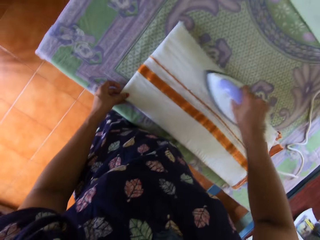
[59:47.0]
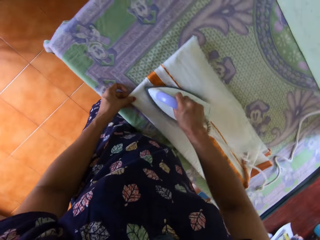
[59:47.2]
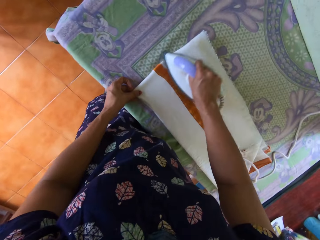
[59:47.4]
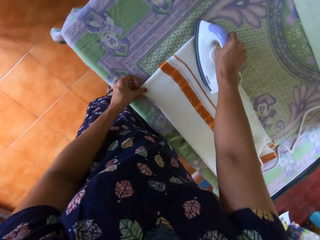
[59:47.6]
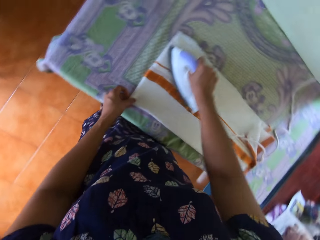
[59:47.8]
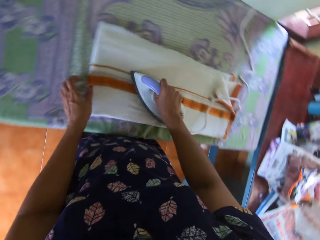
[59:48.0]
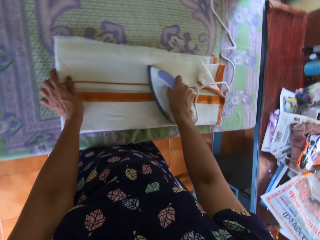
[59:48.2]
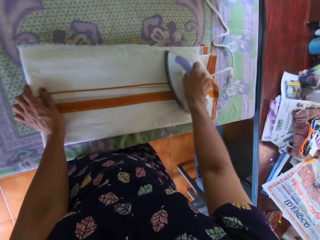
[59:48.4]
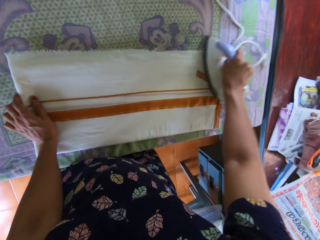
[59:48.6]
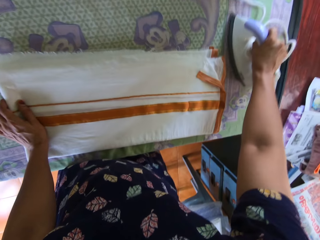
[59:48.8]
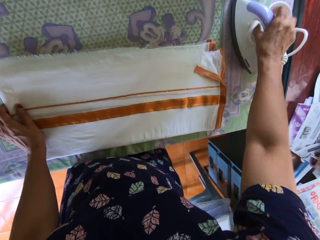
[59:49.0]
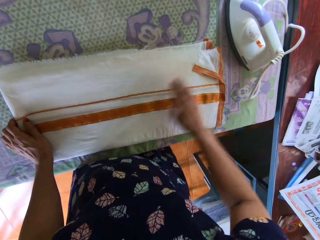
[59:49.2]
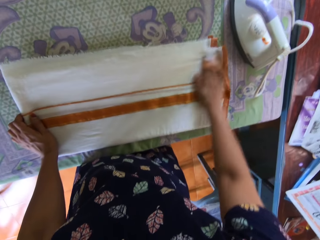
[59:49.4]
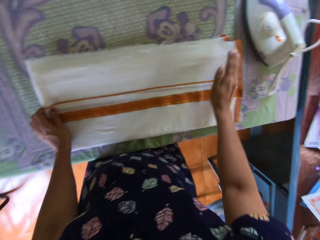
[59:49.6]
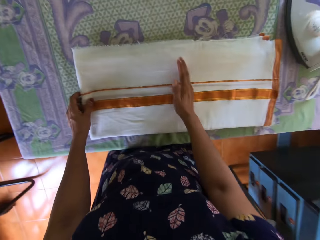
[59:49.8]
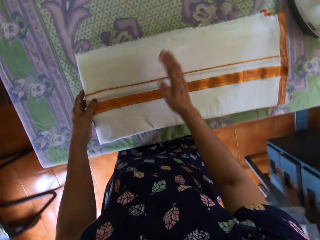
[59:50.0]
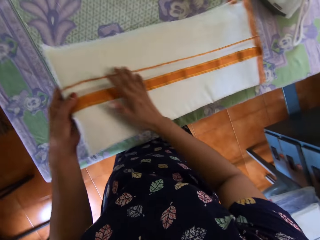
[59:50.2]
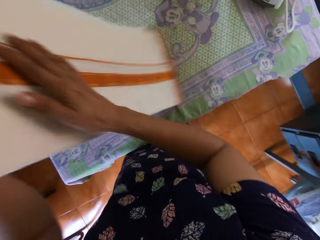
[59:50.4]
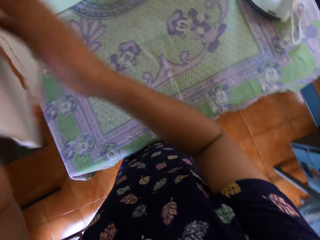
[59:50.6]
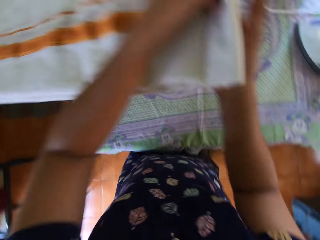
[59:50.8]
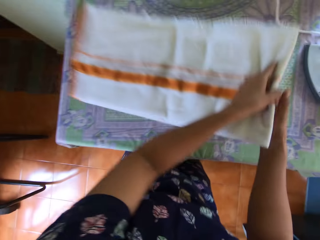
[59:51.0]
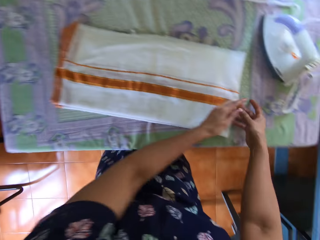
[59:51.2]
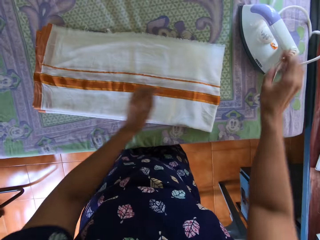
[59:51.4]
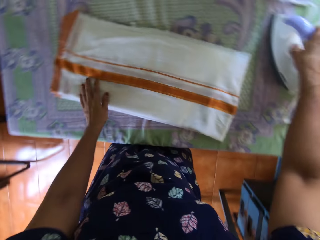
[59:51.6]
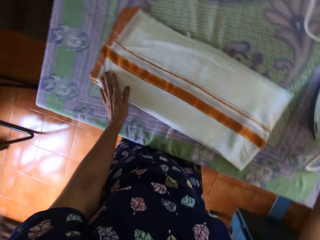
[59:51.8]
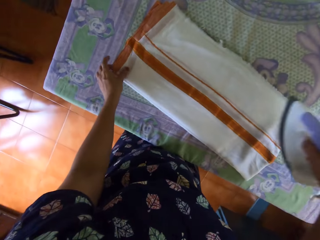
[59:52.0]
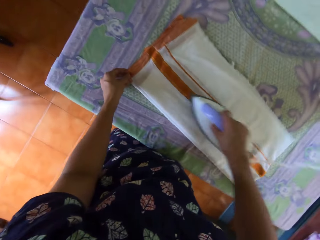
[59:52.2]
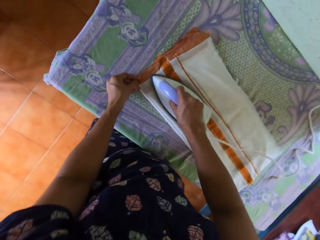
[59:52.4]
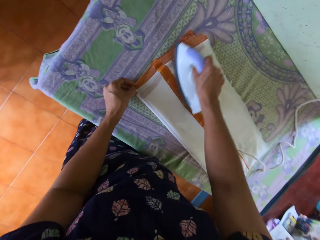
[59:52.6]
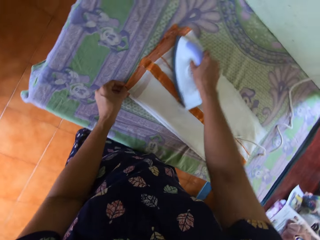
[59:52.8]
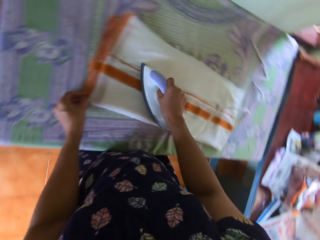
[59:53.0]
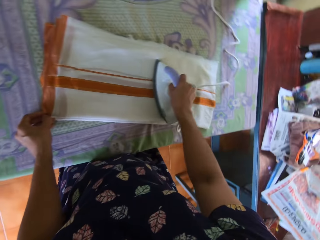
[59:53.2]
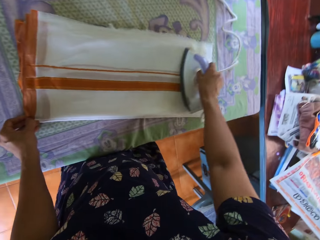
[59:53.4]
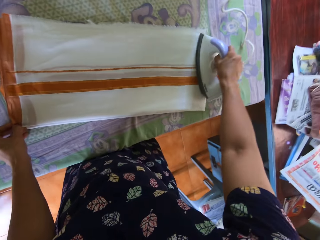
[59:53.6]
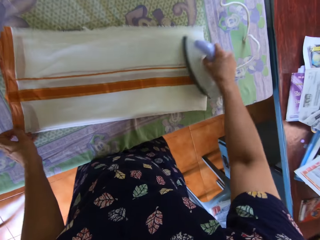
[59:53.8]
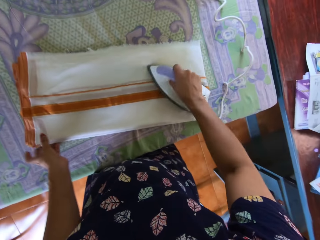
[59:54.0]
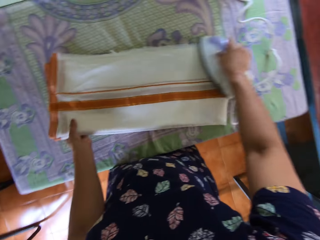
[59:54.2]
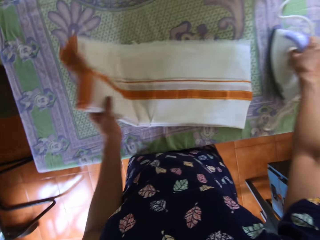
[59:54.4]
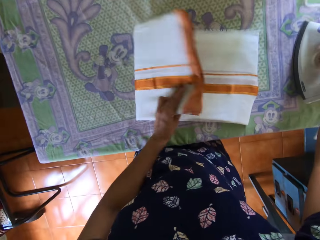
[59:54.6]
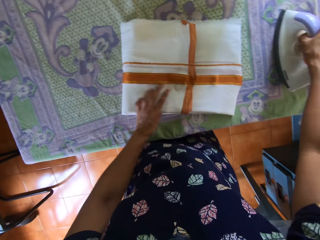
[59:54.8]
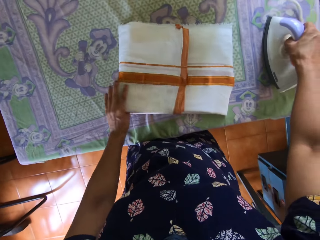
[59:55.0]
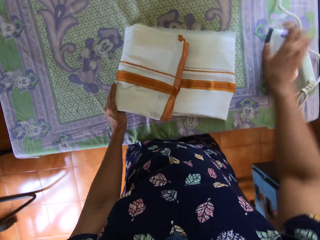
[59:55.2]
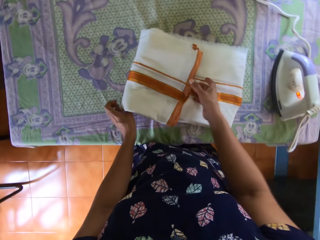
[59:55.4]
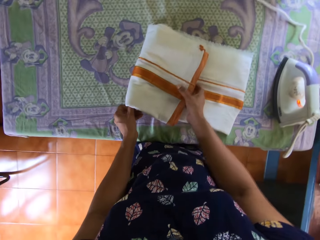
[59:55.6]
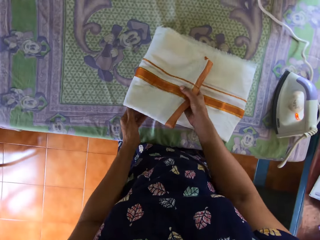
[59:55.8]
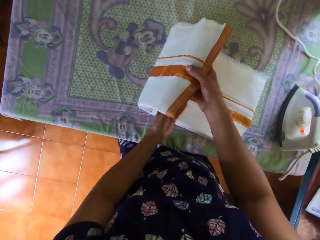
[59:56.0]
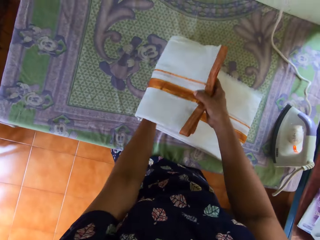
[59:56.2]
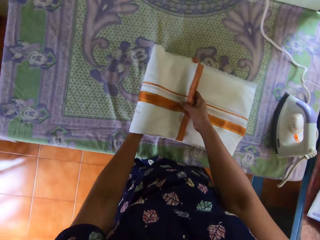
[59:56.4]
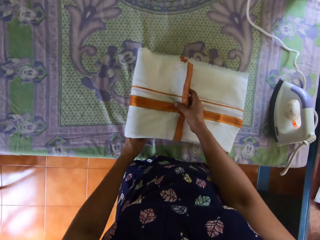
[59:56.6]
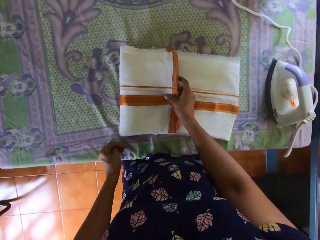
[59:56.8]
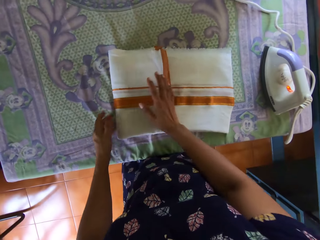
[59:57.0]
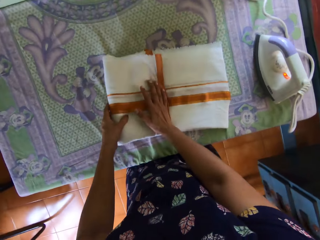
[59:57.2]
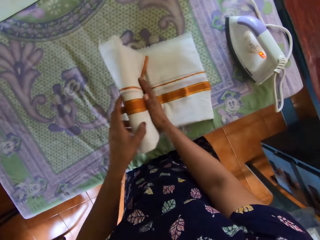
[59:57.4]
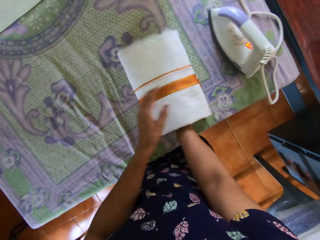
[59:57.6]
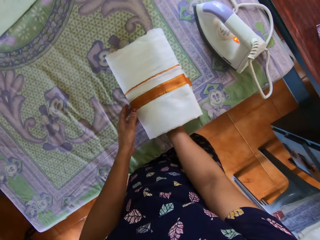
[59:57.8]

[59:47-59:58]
The camera wearer moves a hand on the fabric. She slides the pressing iron away to the right of the pressing table with her right hand. She turns the bedsheet to the other side with both hands. She picks the pressing iron up with her right hand. She presses the bedsheet on the pressing table with the pressing iron in her right hand. She slides the pressing iron away to the right of the pressing table with her right hand. She folds the fabric and lifts the fabric.

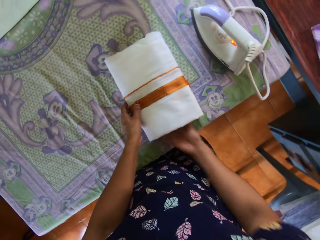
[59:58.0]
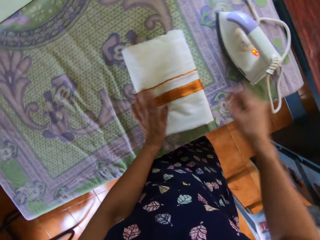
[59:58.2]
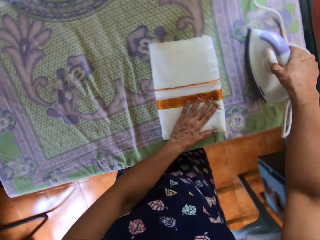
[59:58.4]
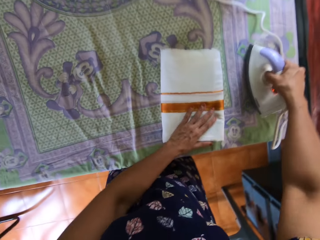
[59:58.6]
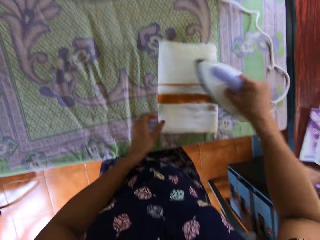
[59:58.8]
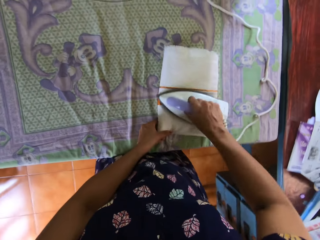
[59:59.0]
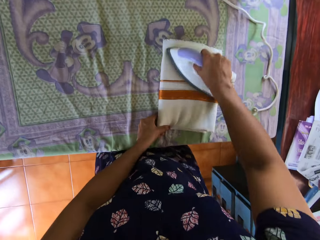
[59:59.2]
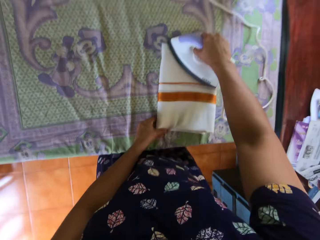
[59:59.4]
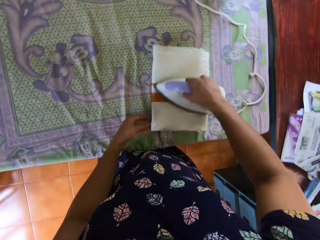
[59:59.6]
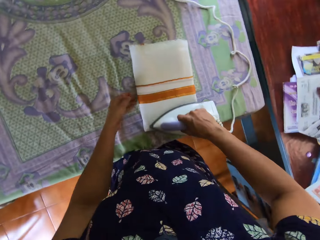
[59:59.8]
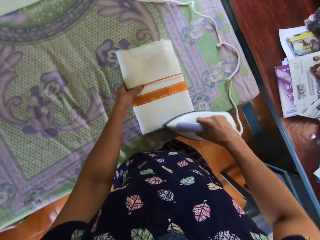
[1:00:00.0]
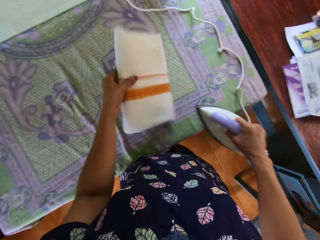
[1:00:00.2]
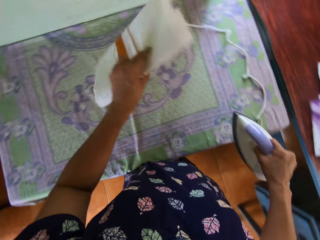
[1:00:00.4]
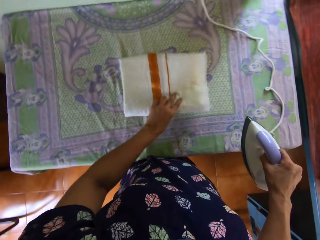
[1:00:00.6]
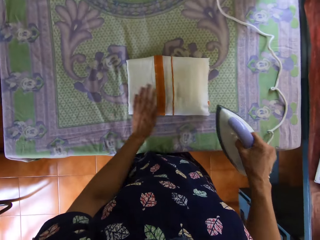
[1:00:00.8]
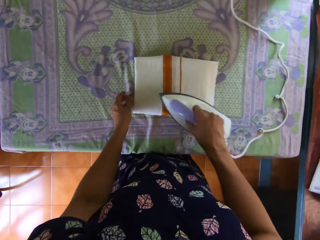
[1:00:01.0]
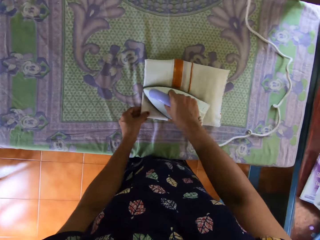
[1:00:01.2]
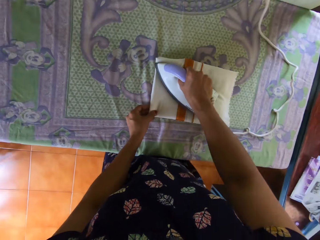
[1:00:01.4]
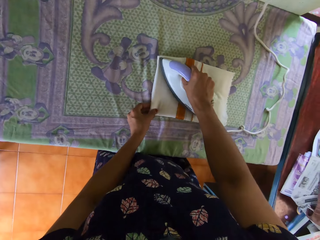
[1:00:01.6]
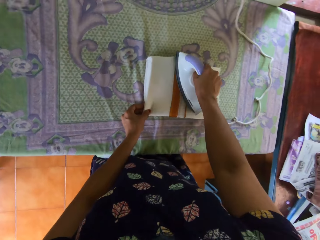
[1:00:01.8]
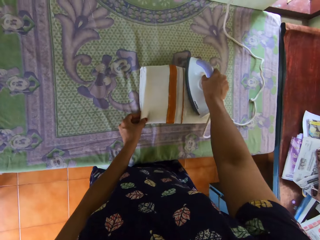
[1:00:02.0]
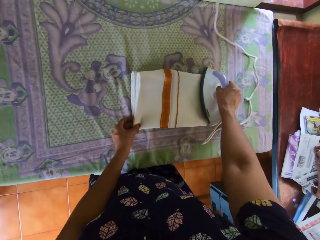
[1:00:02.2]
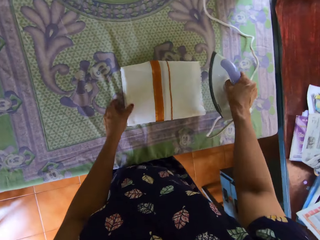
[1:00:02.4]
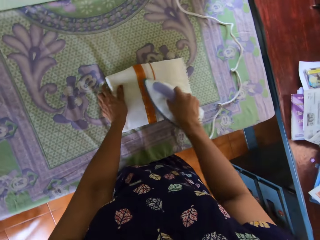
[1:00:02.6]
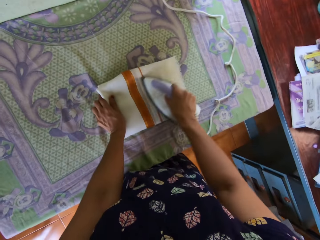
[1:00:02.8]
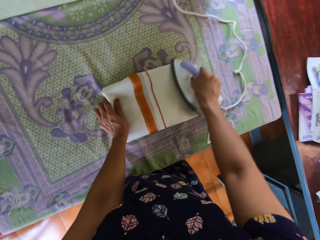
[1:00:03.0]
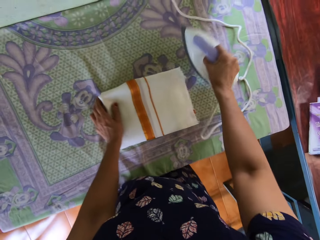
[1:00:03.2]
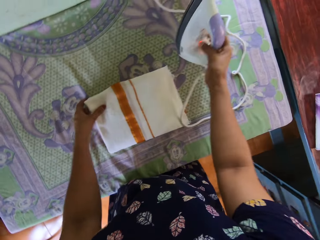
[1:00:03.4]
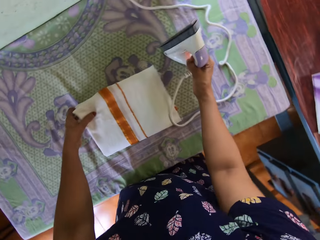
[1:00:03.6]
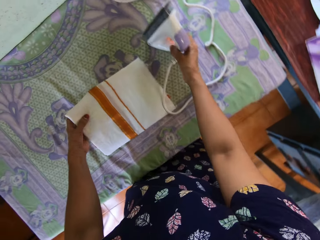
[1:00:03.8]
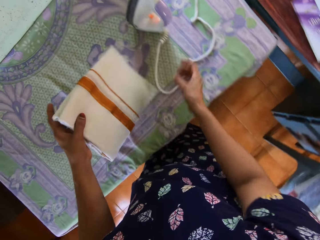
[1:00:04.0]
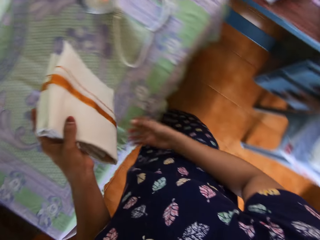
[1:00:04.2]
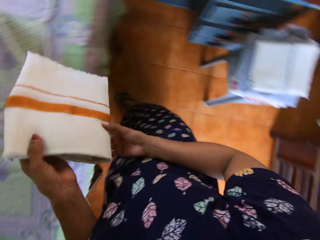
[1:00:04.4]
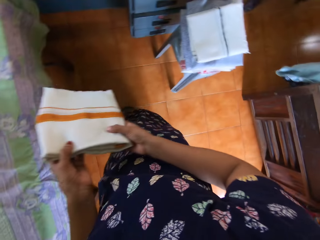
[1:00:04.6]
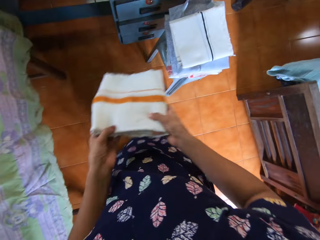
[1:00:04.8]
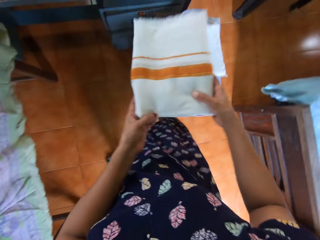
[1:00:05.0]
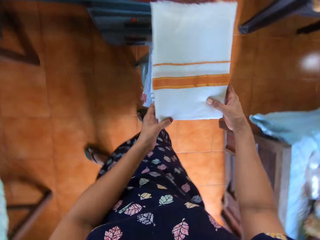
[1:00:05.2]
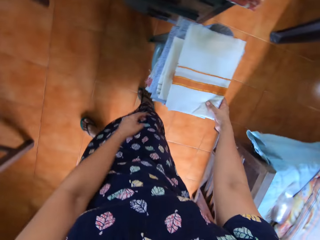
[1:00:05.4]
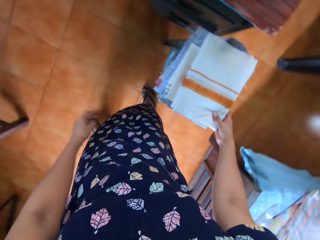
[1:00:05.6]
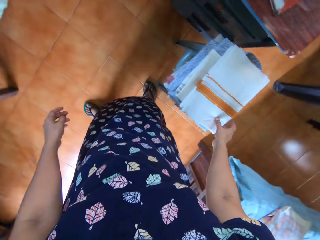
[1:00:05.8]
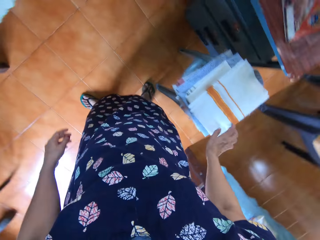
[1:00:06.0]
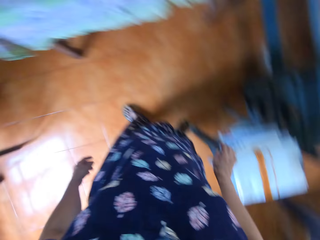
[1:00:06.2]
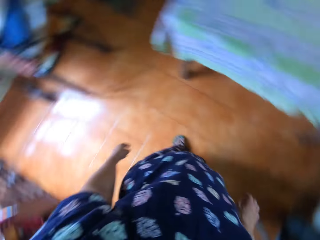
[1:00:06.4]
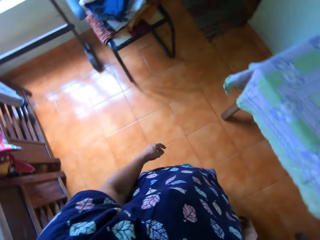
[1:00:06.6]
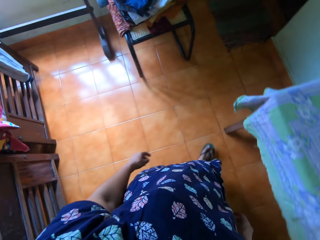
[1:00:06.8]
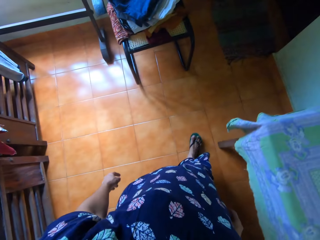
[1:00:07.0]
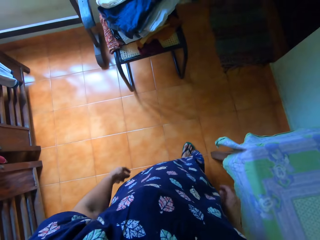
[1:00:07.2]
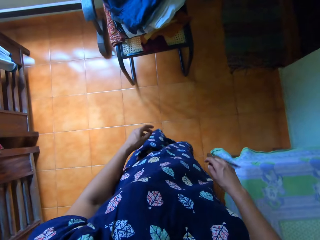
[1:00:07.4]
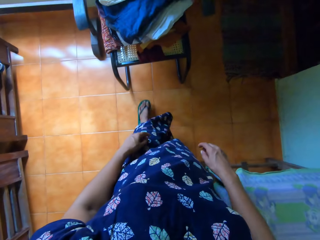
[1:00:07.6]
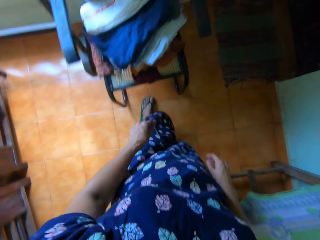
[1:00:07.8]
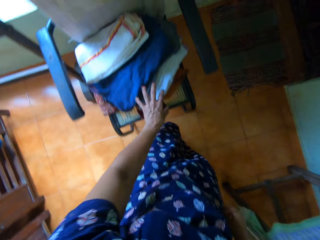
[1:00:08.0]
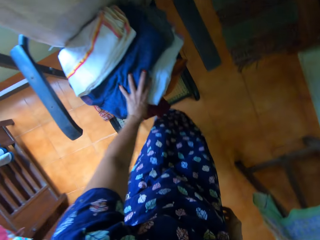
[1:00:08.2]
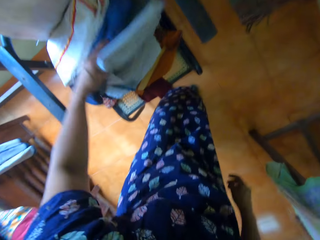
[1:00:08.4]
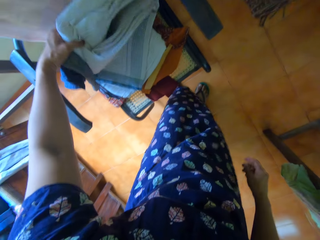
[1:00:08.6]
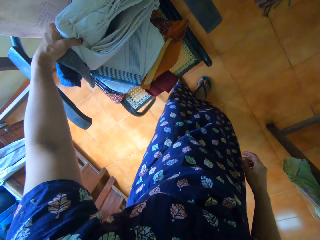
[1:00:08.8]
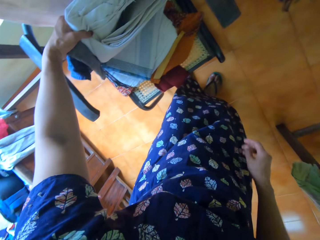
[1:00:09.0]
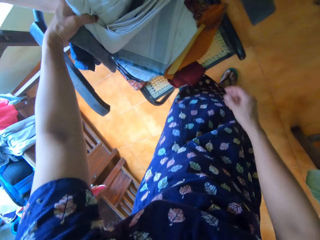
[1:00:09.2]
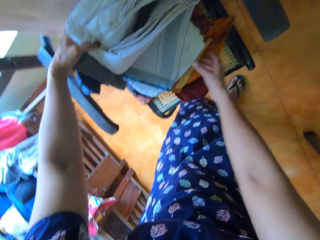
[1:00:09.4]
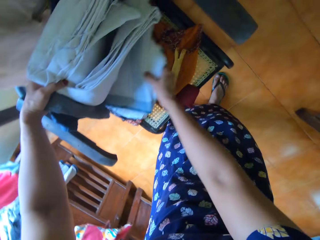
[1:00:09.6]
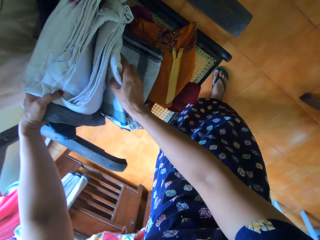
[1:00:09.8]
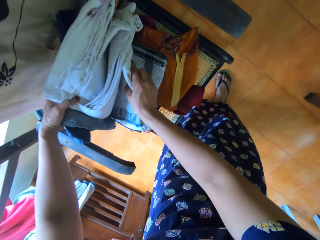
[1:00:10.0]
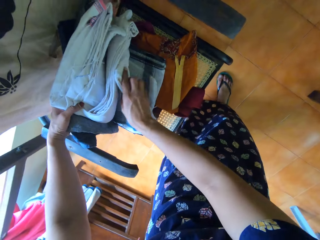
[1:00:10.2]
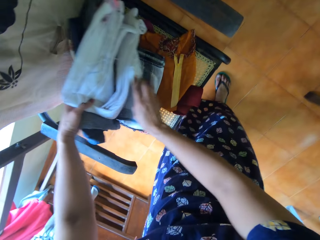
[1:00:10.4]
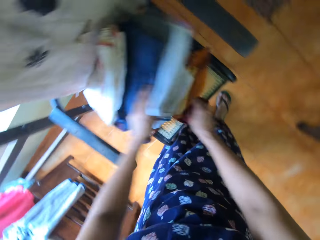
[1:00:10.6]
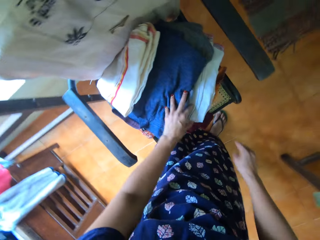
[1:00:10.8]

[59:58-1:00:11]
The camera wearer folds the bedsheet on the pressing table with both hands. She picks the pressing iron up with her right hand. She presses the bedsheet on the pressing table with the pressing iron in her right hand. She turns the bedsheet to the other side with her left hand. She presses the bedsheet on the pressing table with the pressing iron in her right hand. She drops the pressing iron in her right hand on the pressing table. She picks the bedsheet from the pressing table with her left hand. She holds the bedsheet with both hands. She turns back with the bedsheet in her hands. She walks to the fabric. She drops the bedsheet on a stack of clothes on a stool. She turns left toward a stack of clothes on a chair. She lifts the fabric. She lifts the fabric again.
